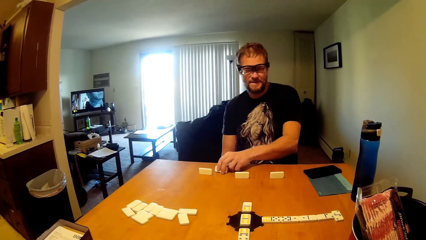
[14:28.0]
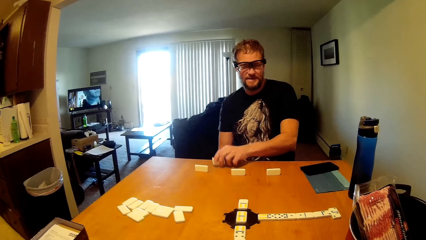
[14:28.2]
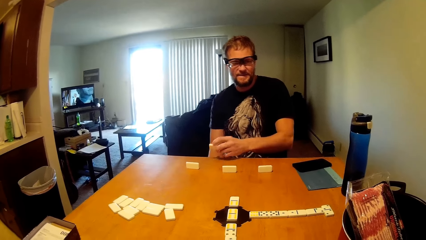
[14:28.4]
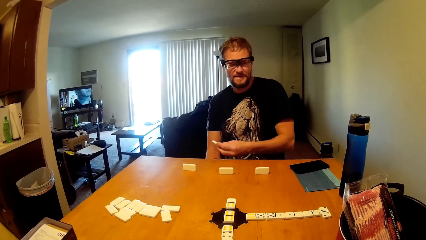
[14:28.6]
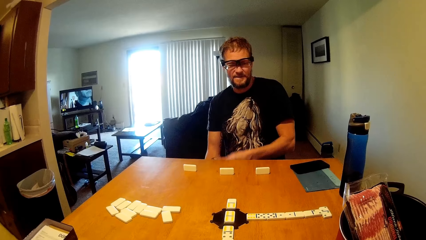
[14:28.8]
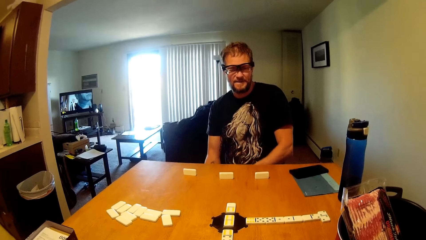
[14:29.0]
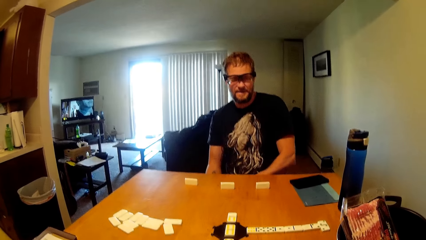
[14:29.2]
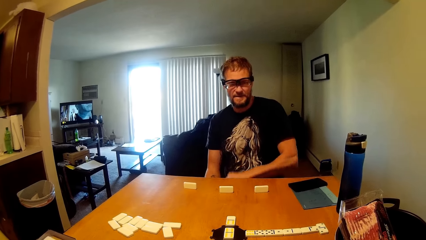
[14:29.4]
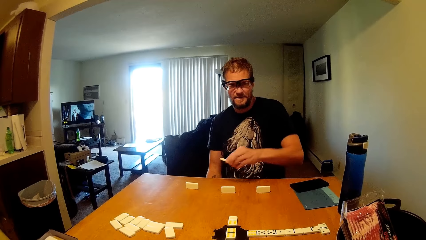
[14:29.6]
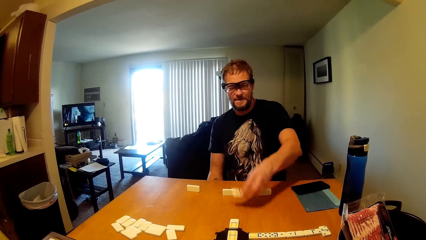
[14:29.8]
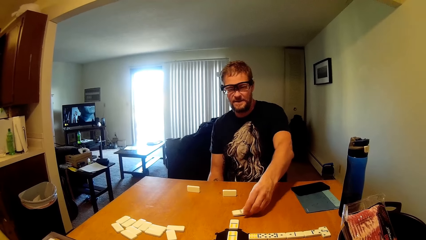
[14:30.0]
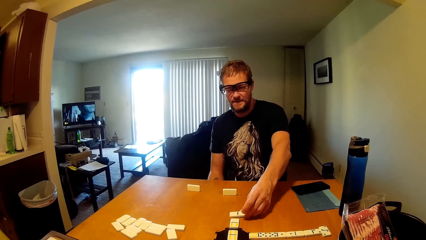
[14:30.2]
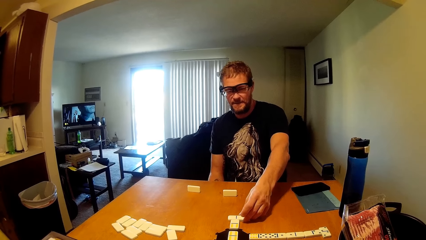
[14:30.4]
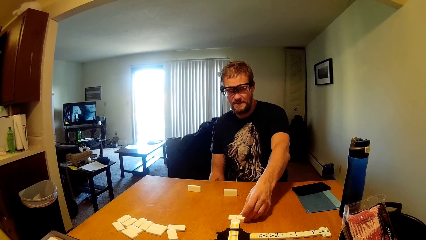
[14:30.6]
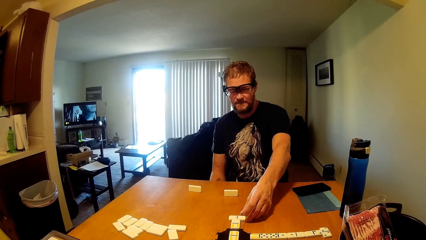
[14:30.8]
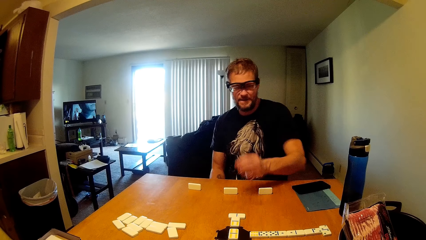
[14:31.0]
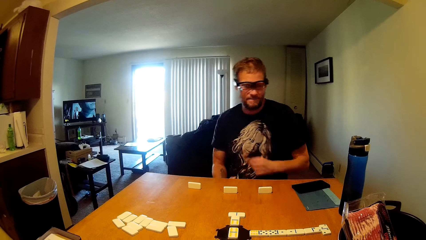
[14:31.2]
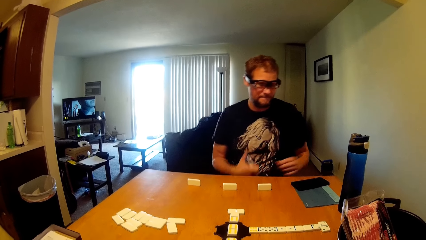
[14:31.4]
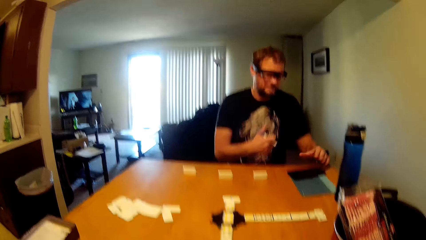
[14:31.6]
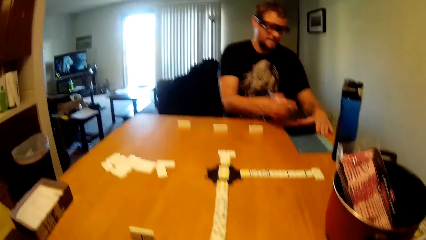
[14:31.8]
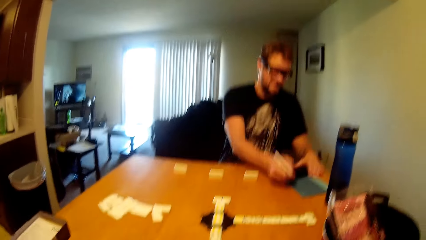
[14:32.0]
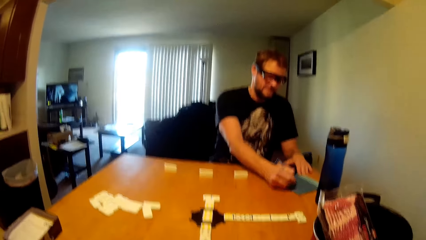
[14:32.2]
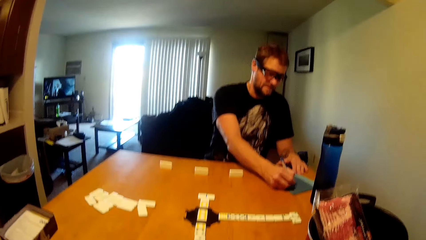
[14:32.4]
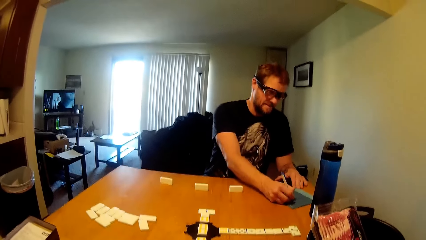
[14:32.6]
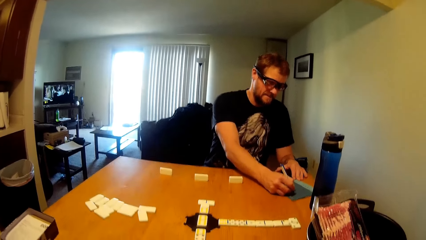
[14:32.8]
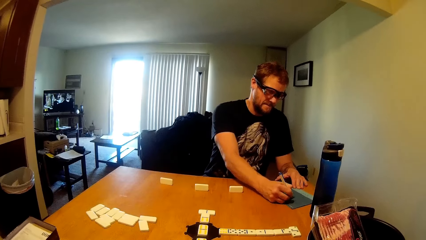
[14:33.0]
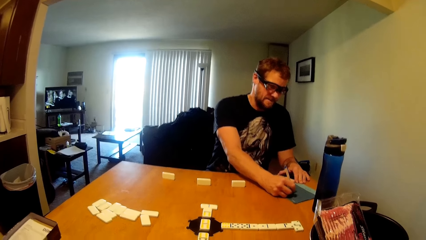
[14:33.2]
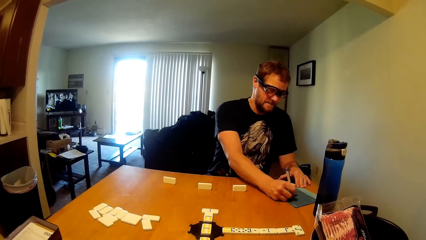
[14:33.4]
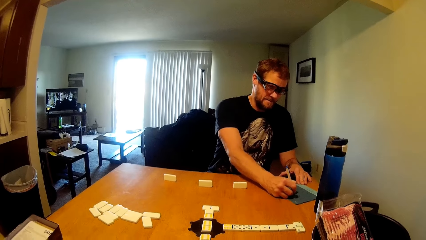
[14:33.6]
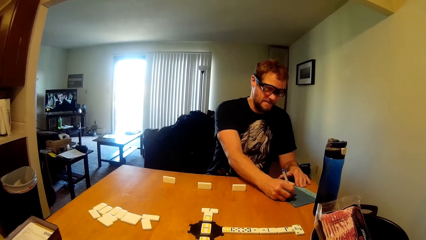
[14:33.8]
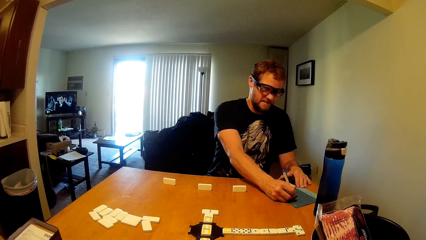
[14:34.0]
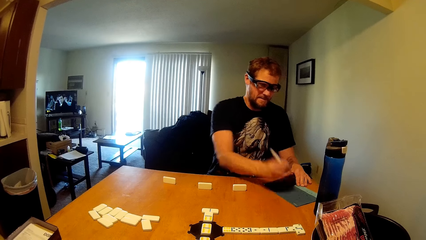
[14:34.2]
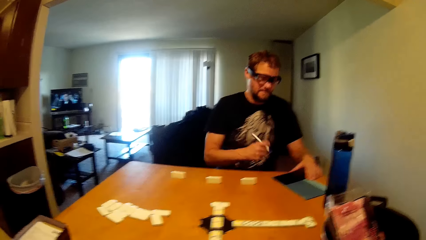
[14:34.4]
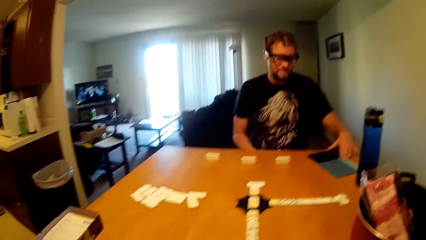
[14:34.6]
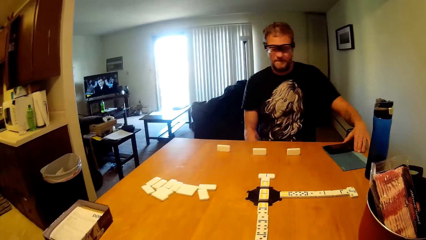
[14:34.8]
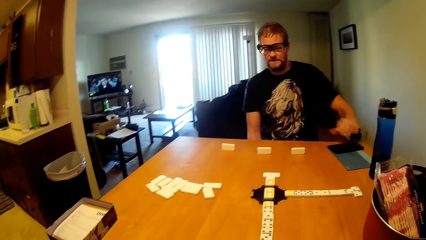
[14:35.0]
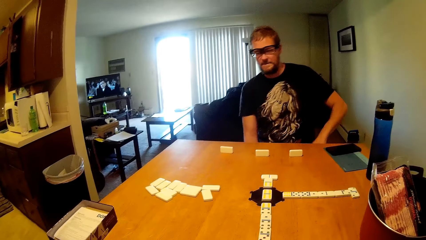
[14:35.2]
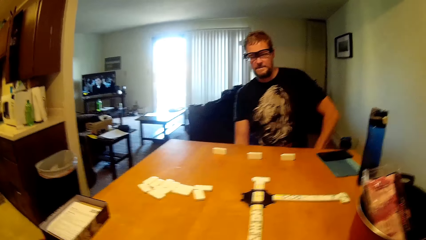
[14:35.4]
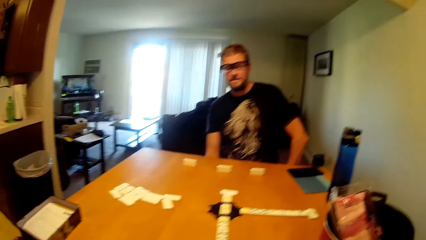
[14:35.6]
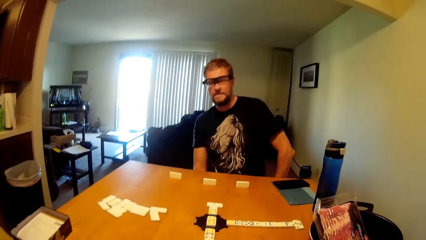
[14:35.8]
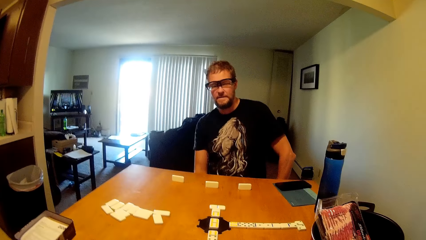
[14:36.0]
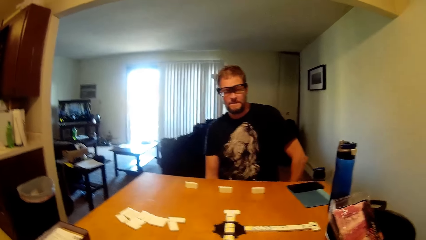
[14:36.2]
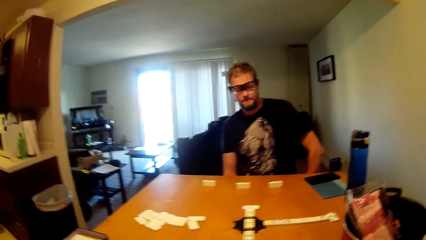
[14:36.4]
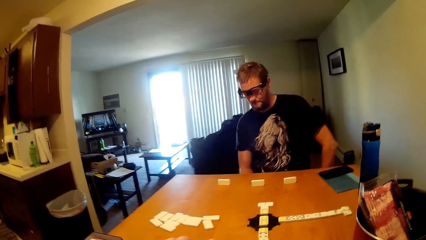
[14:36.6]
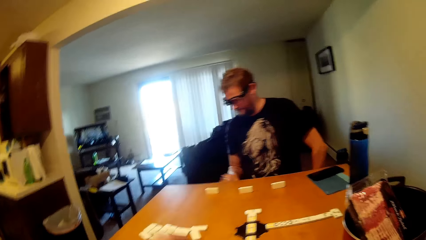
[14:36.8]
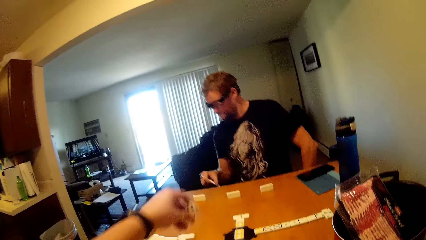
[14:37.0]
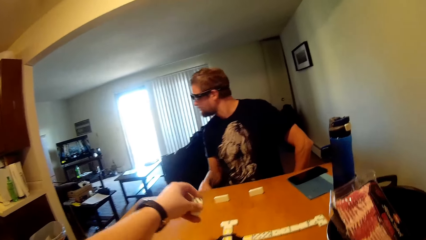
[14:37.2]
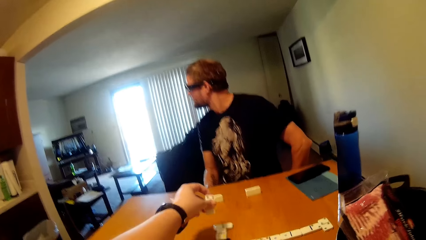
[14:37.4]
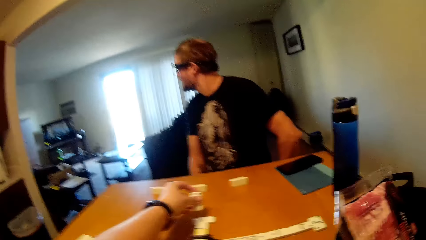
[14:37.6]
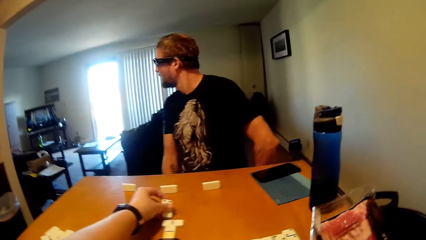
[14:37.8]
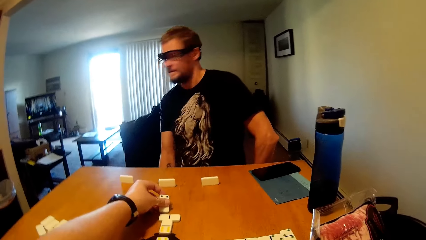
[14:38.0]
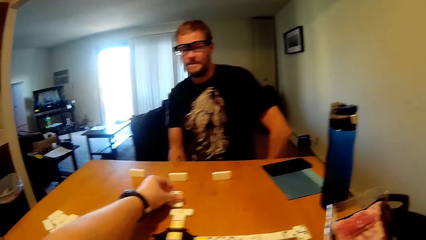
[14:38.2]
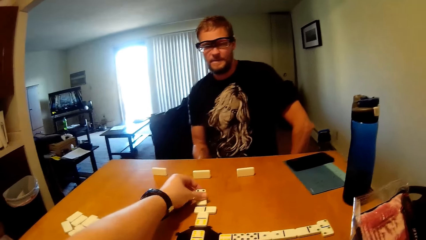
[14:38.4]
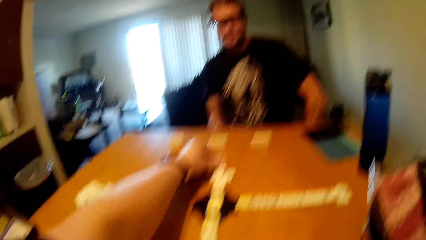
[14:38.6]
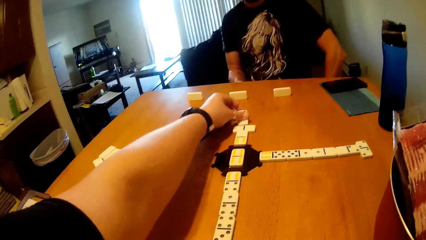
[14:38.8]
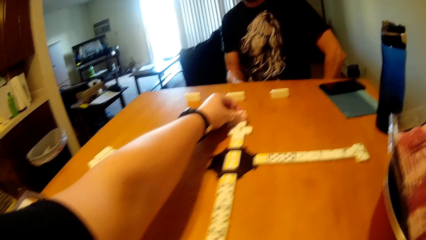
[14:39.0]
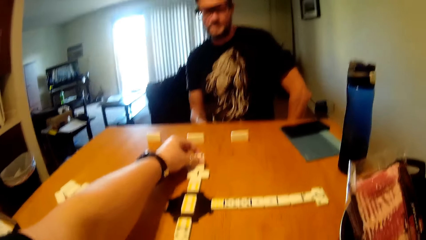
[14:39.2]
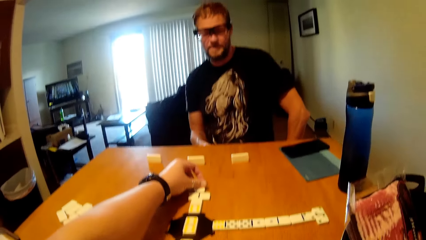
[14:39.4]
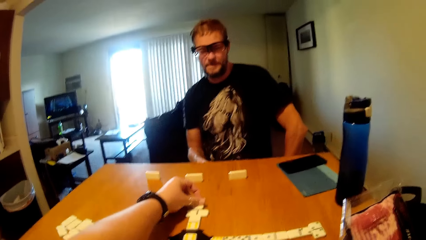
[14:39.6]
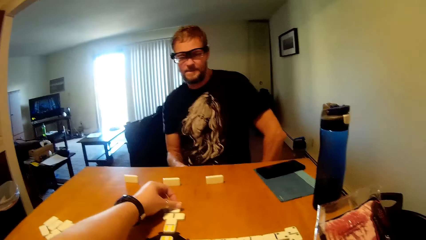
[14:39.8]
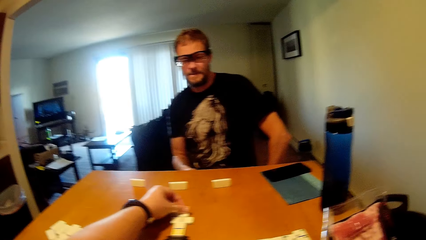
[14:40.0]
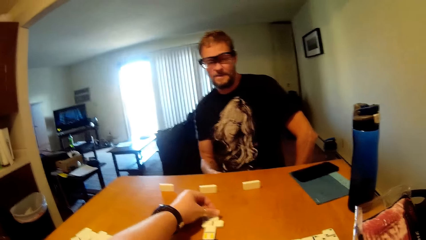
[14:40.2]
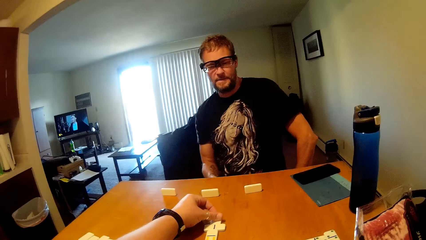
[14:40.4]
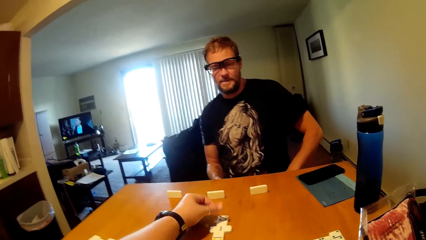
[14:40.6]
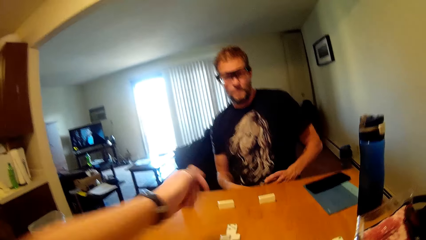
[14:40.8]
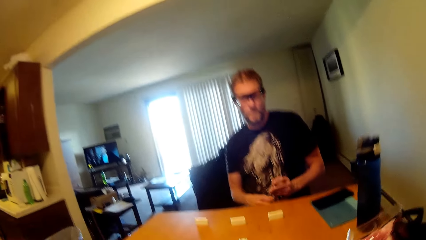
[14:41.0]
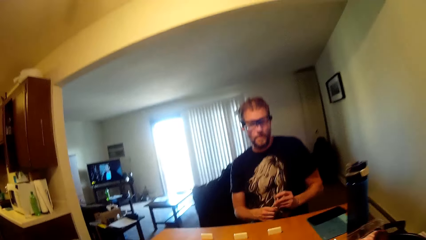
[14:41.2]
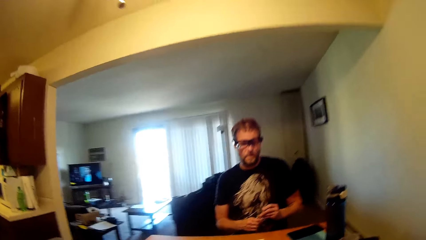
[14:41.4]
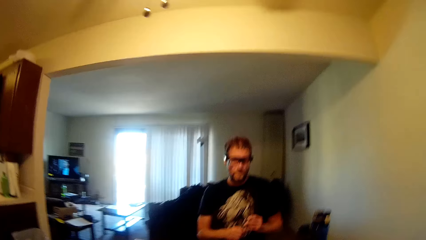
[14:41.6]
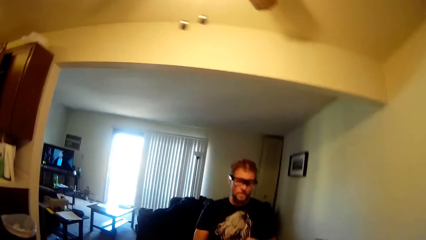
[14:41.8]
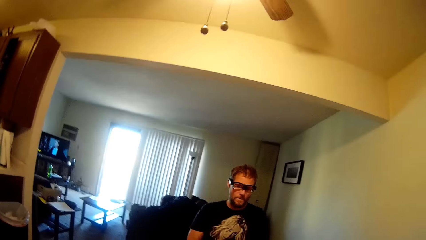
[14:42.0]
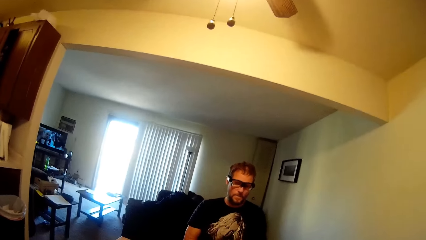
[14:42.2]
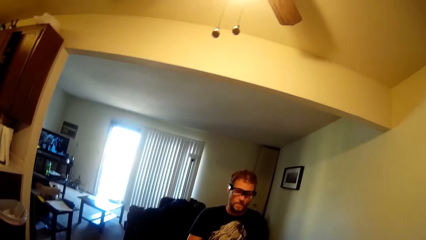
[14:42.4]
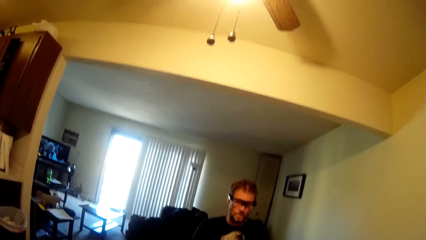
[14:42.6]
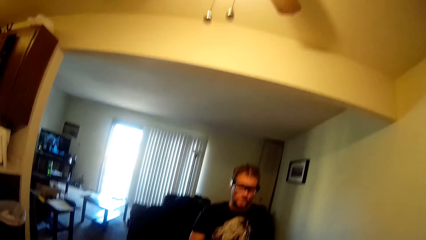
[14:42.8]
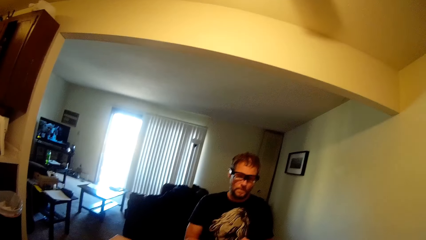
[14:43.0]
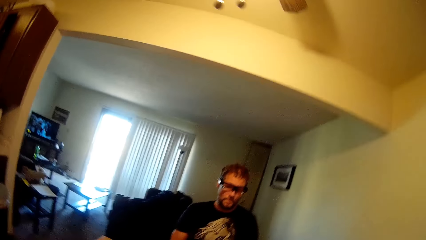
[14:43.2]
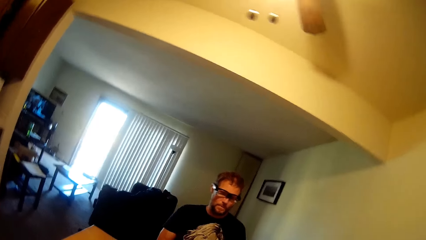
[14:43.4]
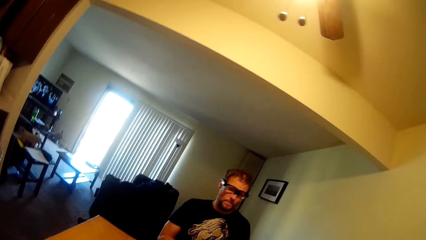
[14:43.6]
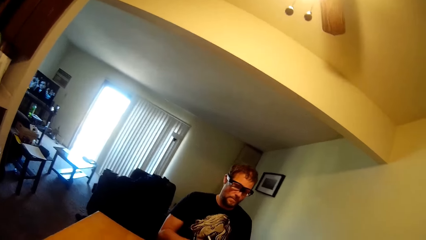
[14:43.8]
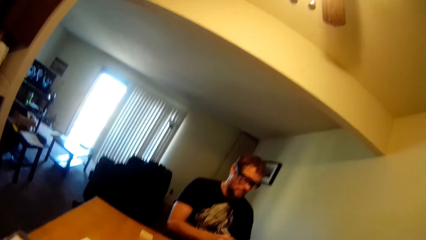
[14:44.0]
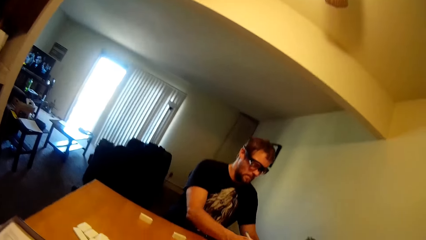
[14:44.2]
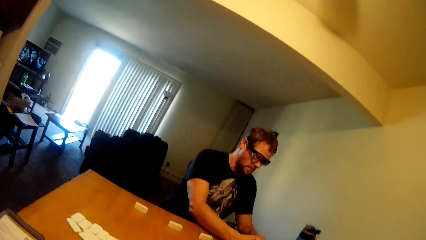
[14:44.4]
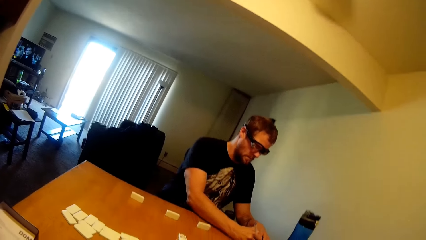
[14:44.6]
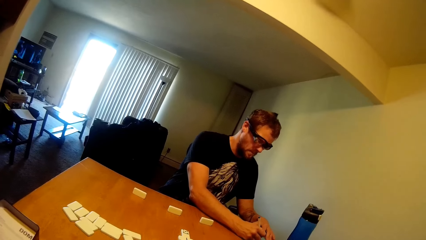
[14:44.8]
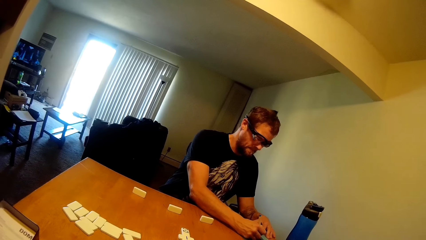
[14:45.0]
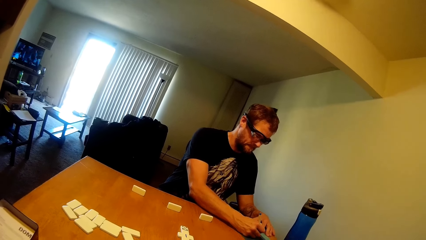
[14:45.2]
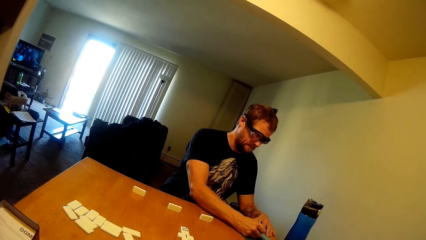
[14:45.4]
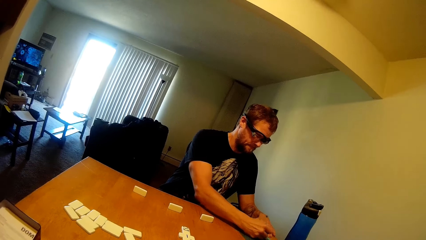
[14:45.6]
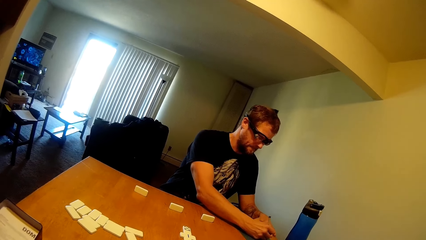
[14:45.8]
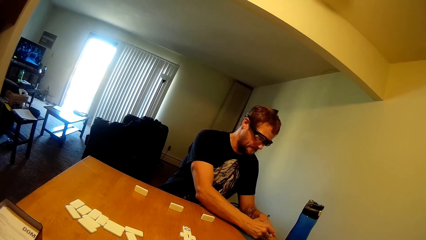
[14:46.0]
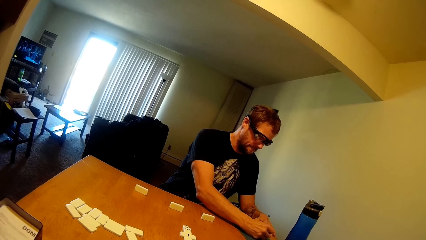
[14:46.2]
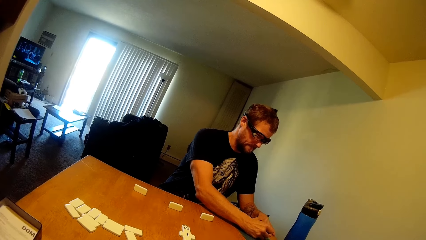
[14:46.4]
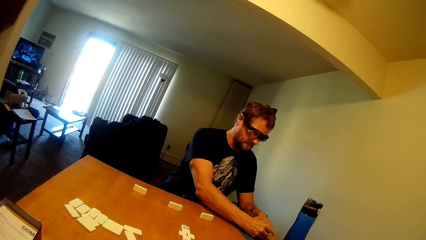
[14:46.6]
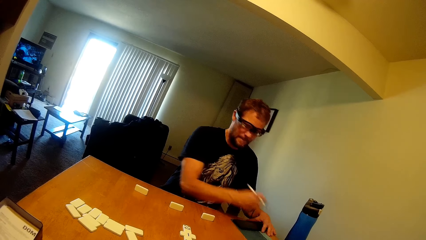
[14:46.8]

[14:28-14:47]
A man picks a domino from the table. The man plays the domino on the table. He writes on a paper using a pen. The camera wearer plays a domino on the table. The man writes on a paper using a pen.
